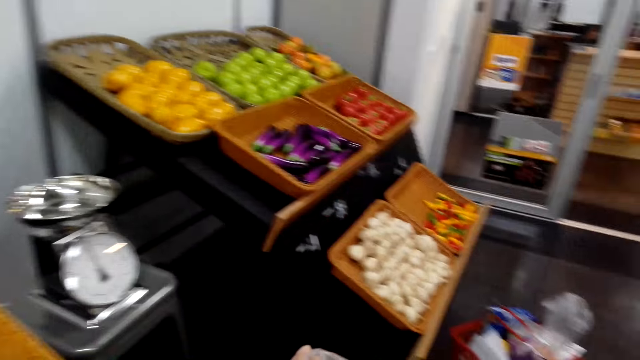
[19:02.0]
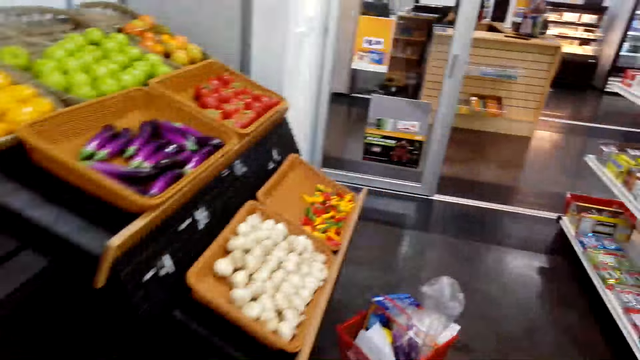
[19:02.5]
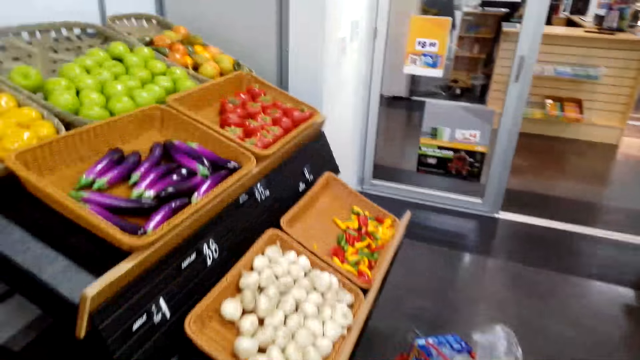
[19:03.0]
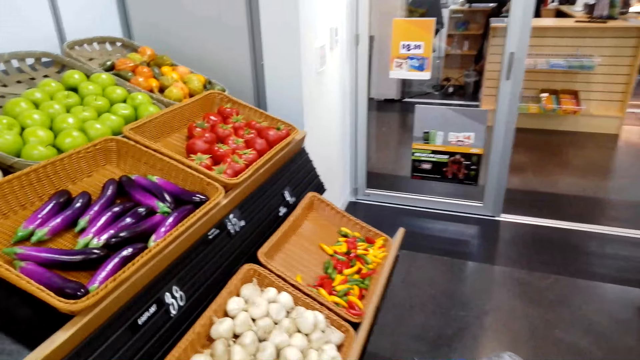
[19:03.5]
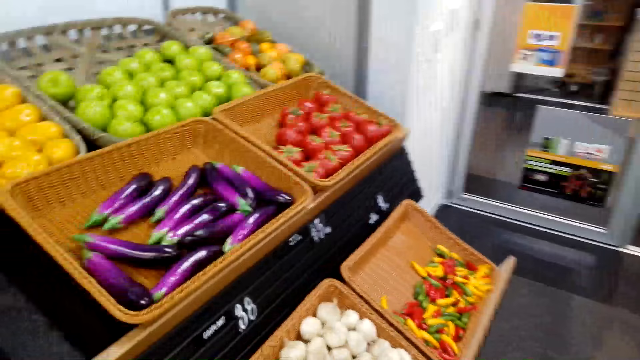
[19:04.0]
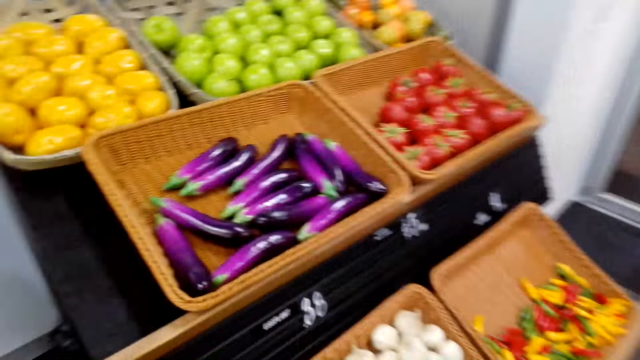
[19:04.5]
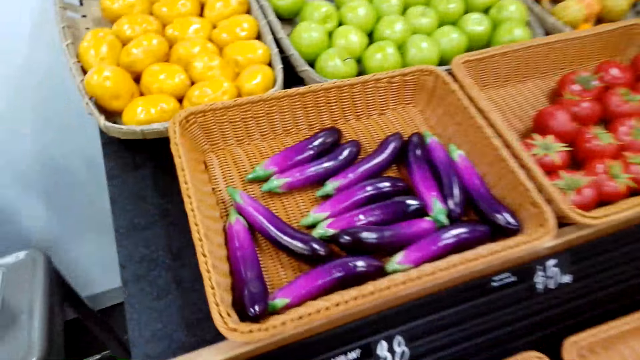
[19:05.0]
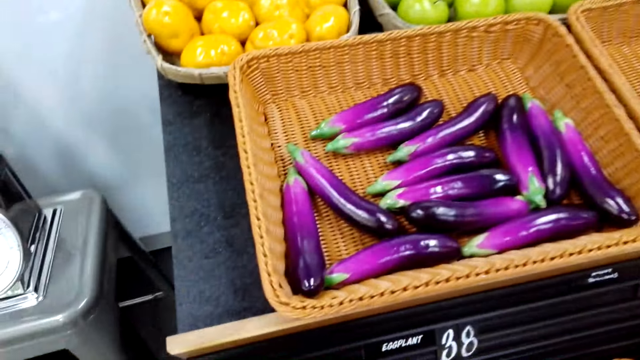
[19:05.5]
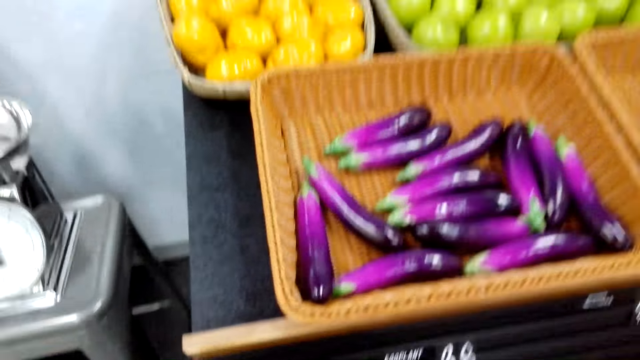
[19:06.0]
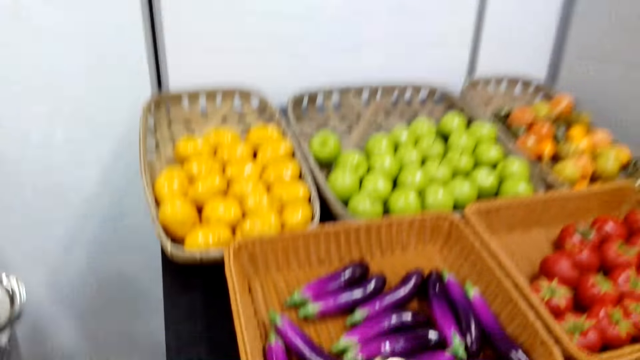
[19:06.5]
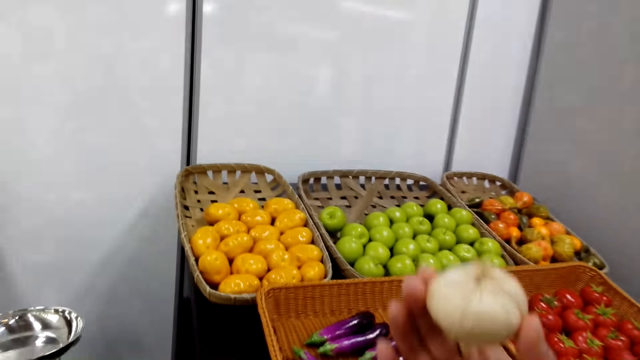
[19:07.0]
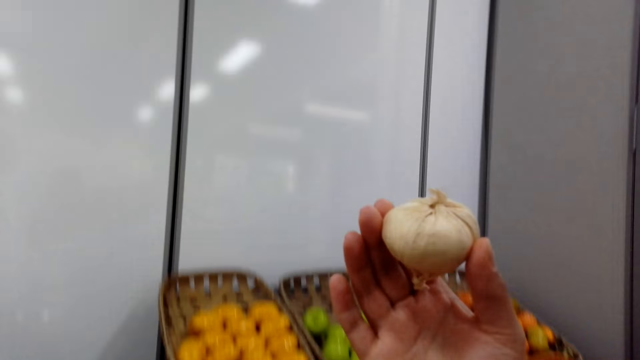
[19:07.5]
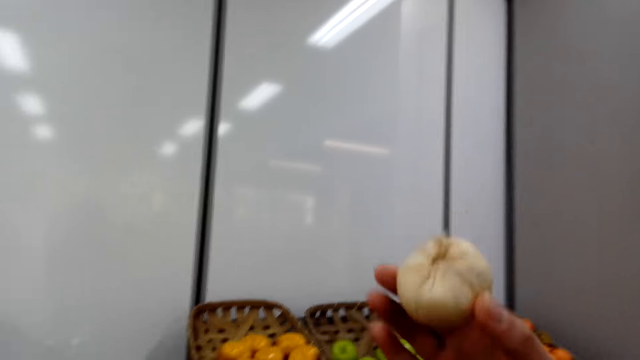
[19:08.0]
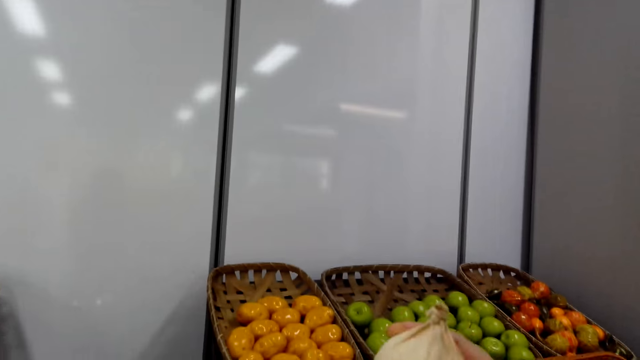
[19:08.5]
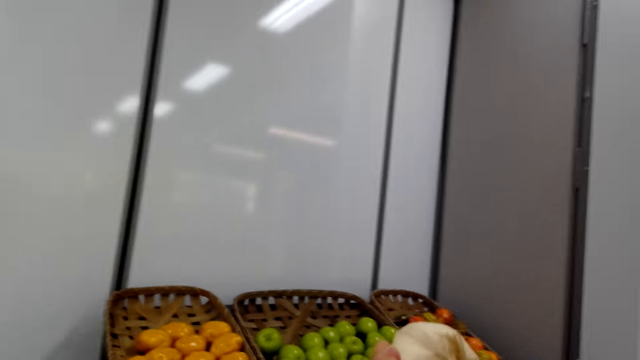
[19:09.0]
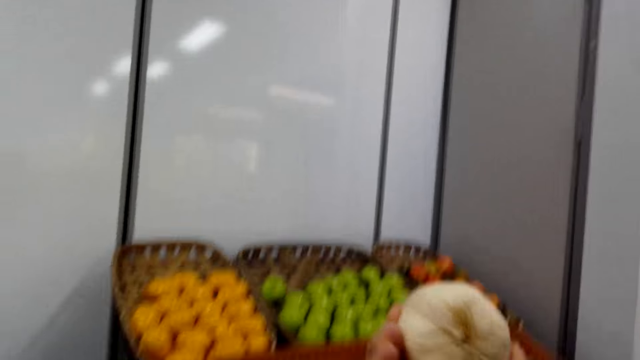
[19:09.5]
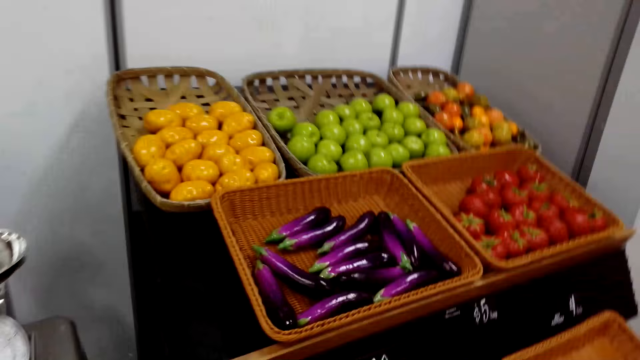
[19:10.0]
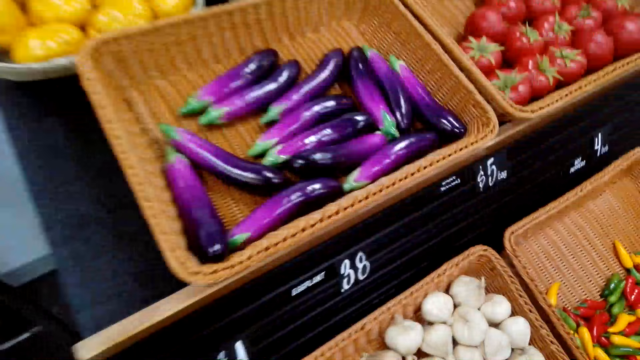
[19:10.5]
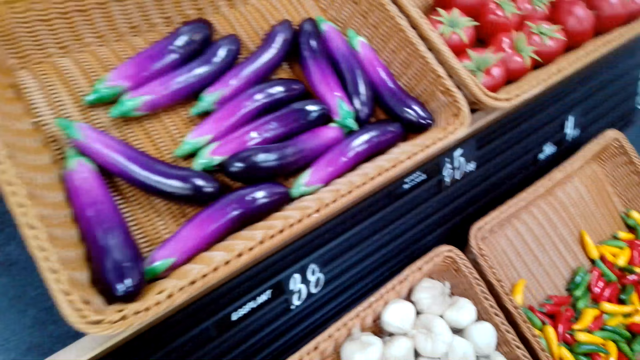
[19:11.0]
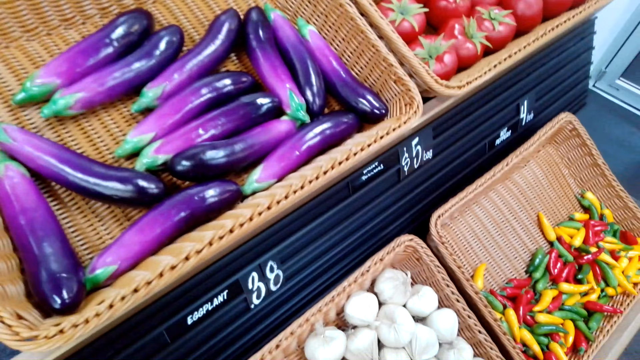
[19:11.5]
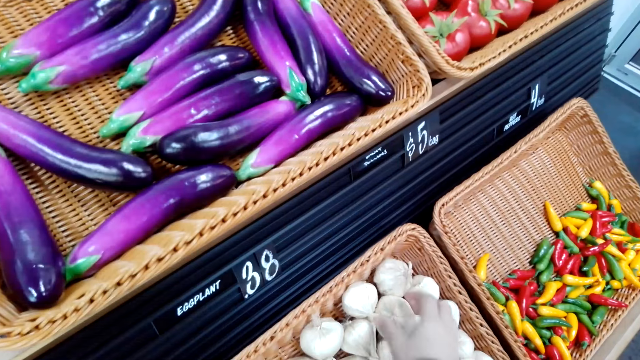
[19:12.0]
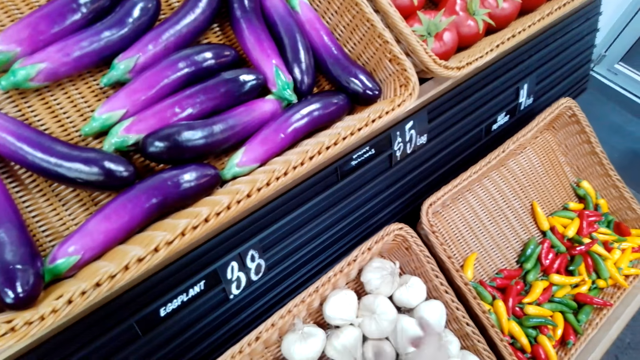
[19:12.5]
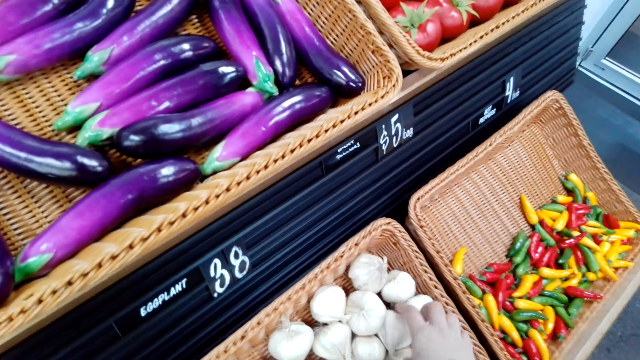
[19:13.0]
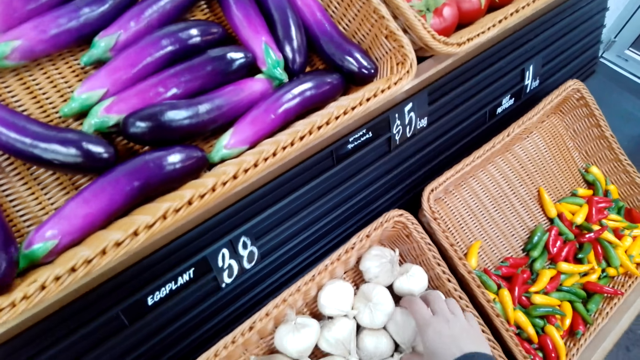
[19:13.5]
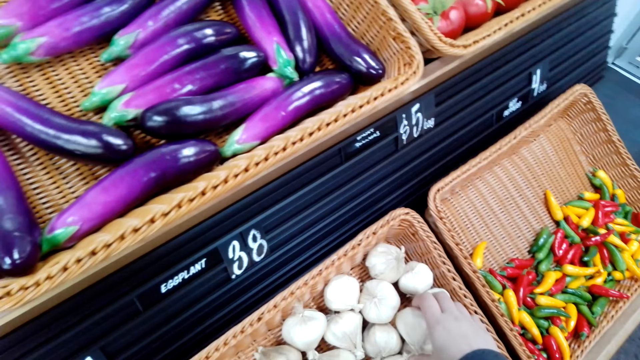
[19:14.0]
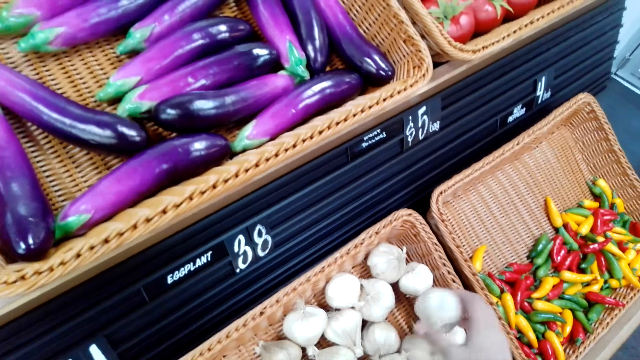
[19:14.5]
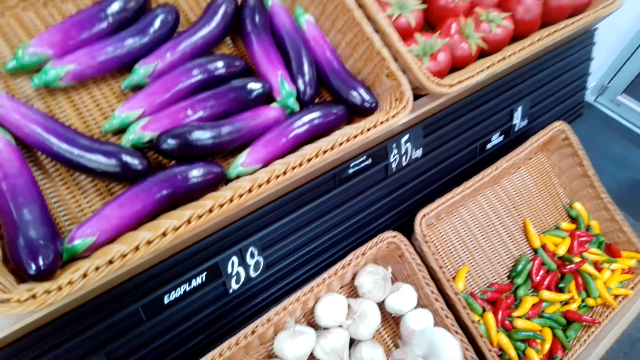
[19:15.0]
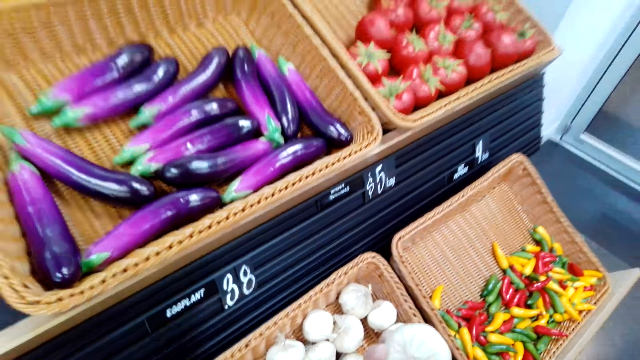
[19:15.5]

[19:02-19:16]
The camera wearer picks garlic. They hold the garlic. They stare at the garlic. They put the garlic in a plastic paper. They pick garlic from the knitted basket.

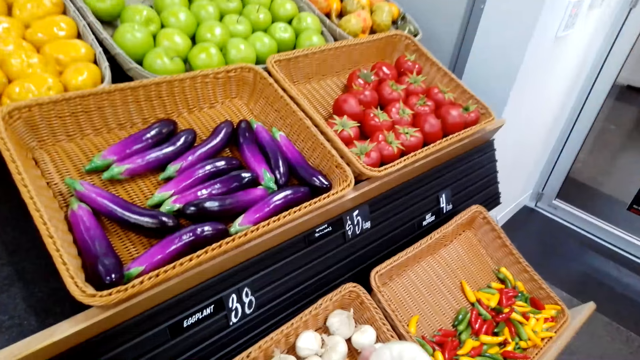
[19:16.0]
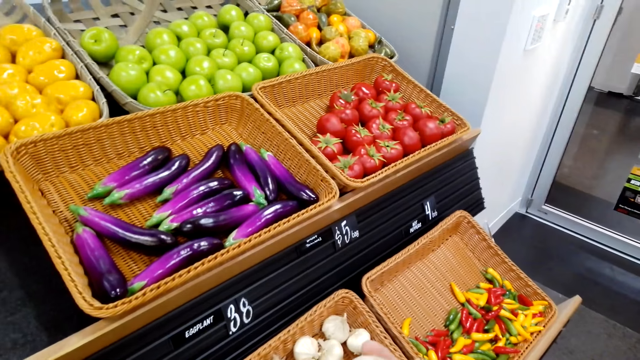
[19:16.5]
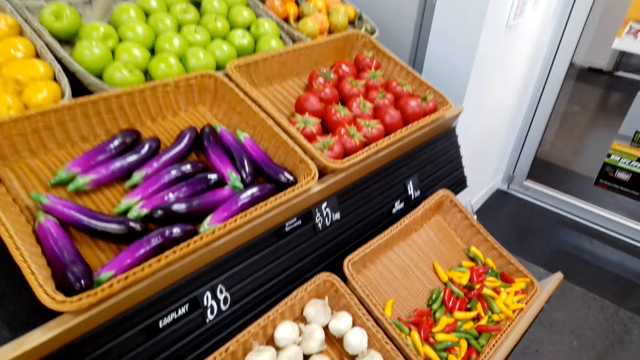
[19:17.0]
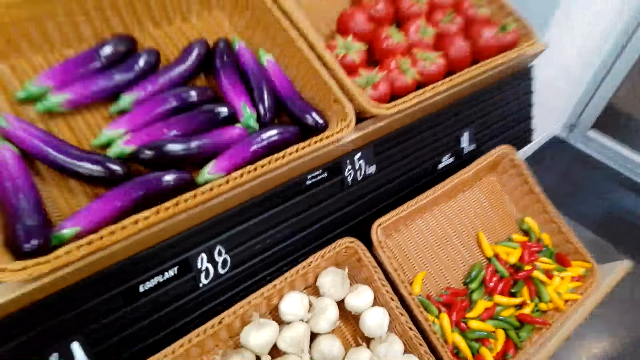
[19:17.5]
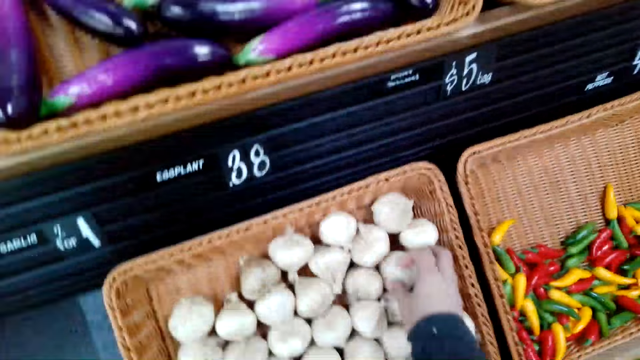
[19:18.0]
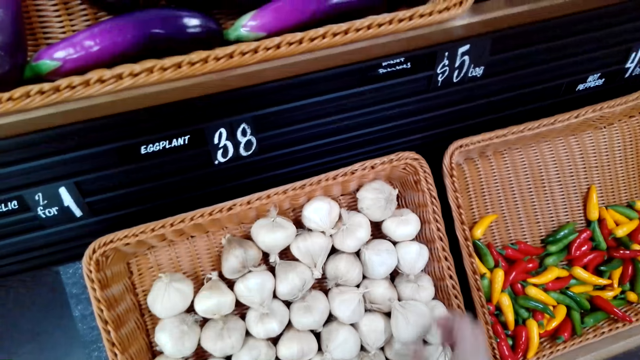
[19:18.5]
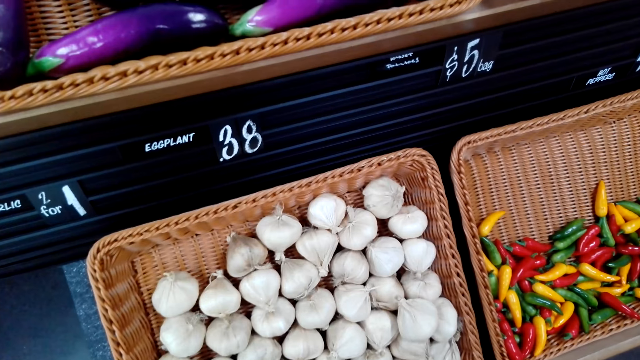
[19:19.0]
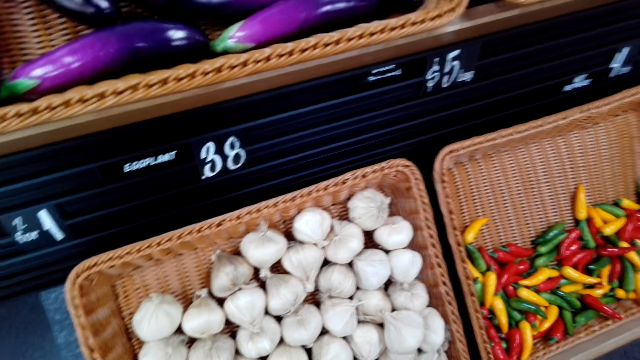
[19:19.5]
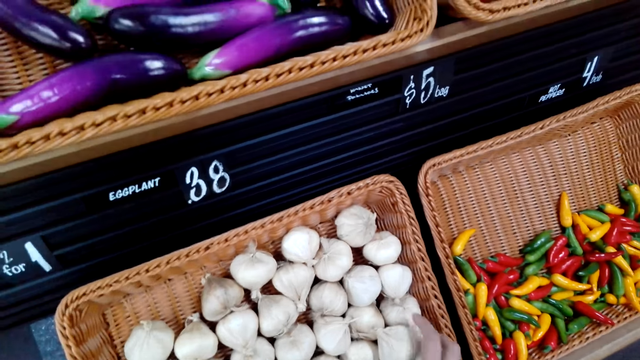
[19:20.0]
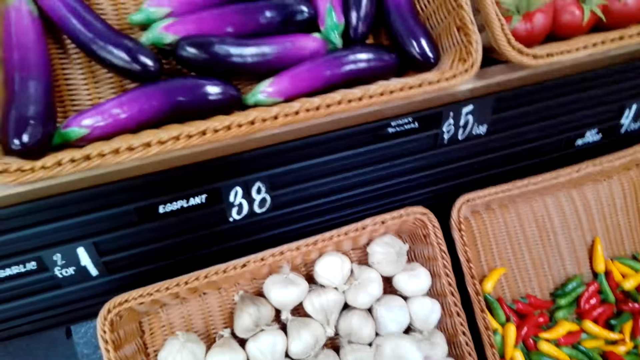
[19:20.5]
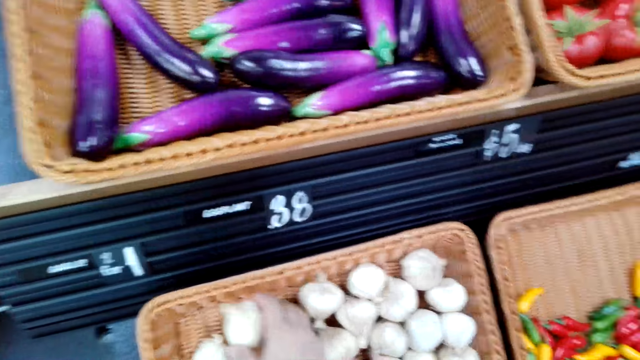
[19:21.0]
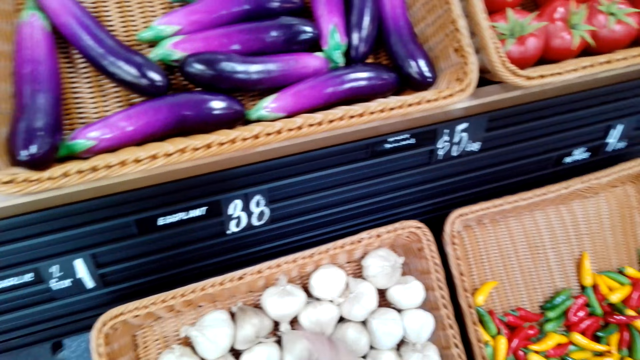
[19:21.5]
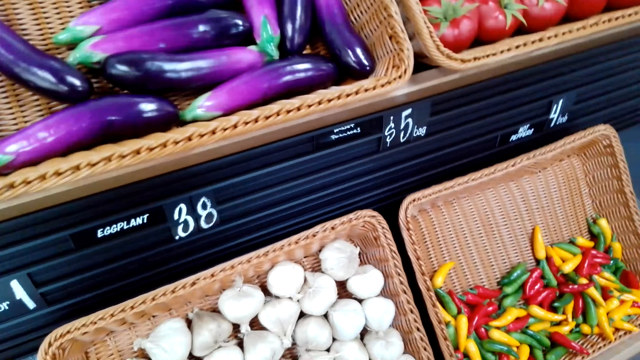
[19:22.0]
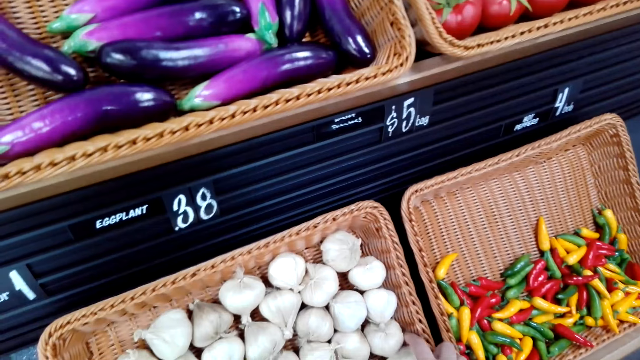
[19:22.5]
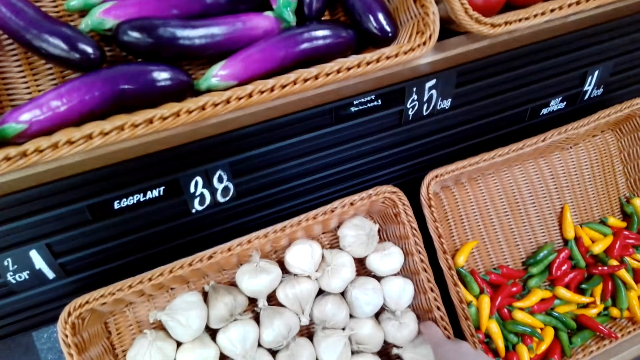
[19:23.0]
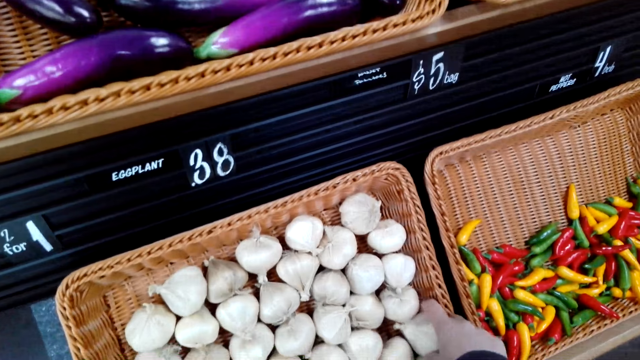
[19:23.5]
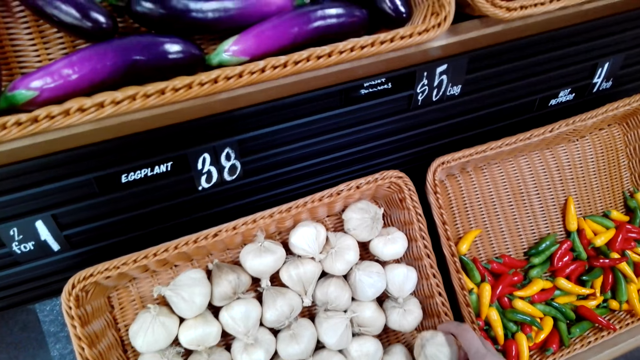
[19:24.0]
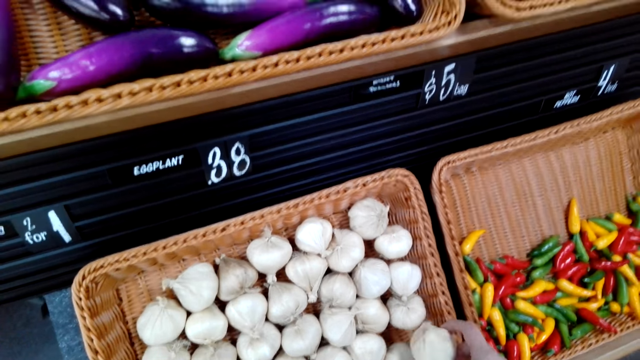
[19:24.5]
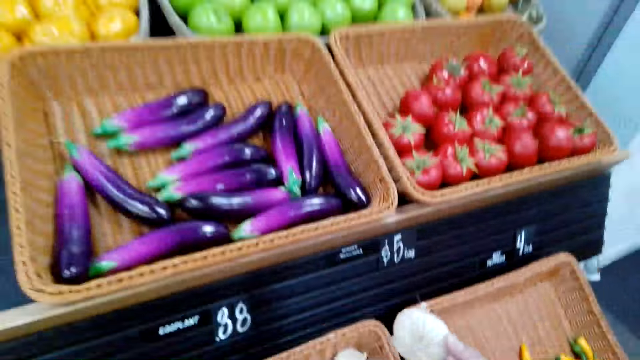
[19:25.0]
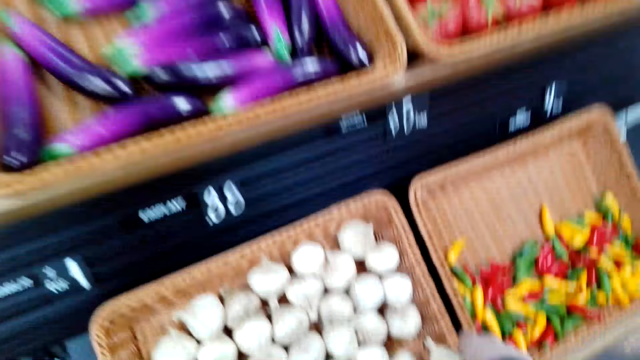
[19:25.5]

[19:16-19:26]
The camera wearer puts the garlic in the plastic paper. They put the garlic on the knitted basket. They pick garlic from a tray. They choose garlic on the knitted basket. They put the garlic in the plastic paper. They pick garlic from the tray.
